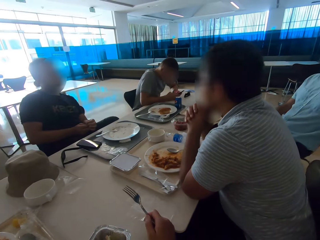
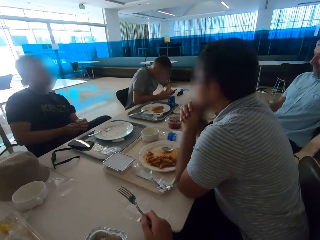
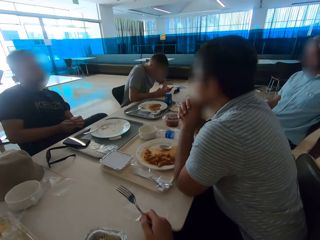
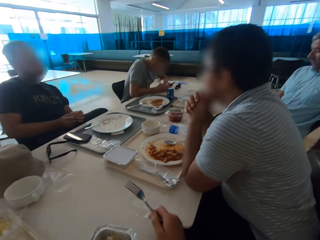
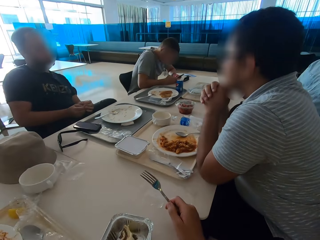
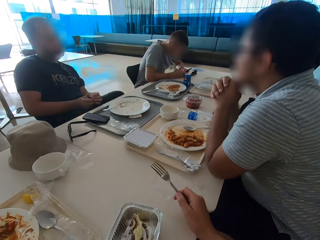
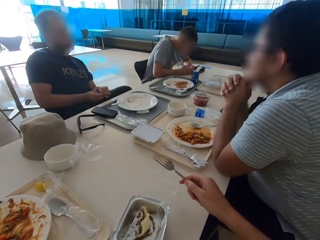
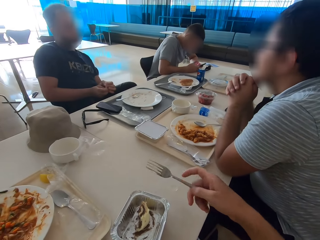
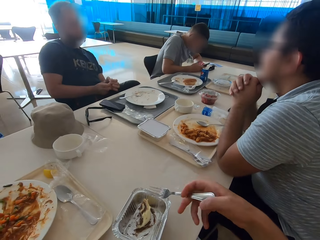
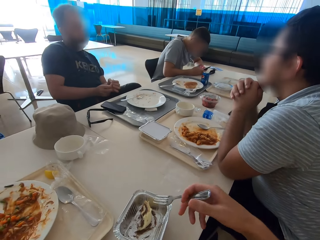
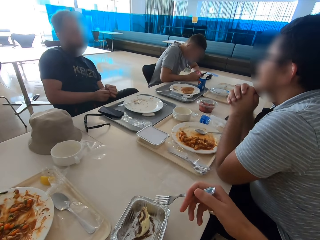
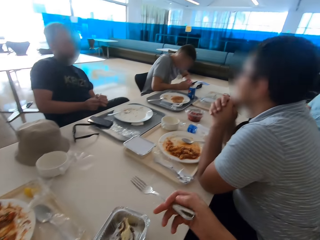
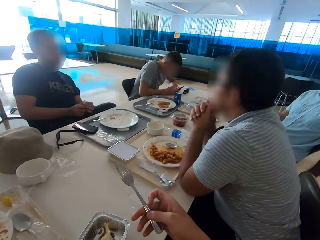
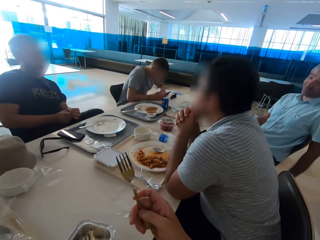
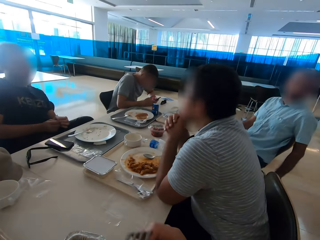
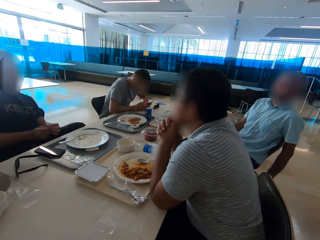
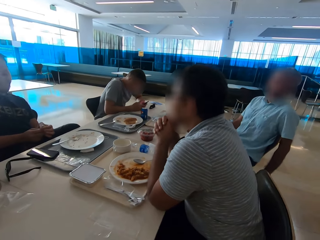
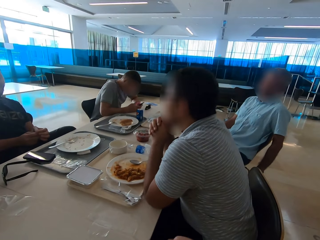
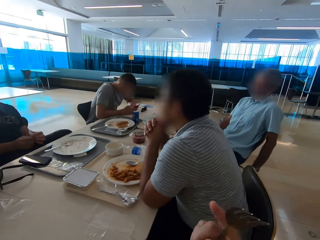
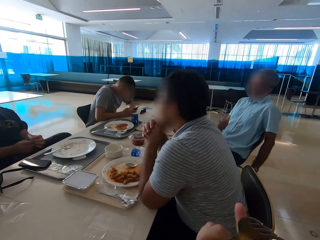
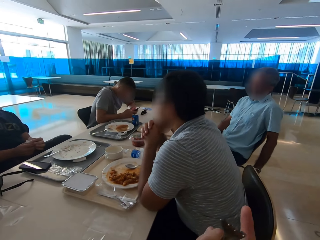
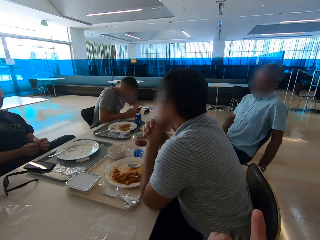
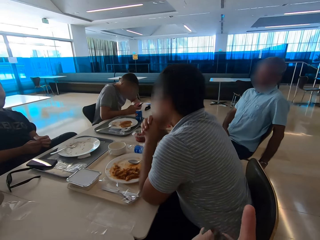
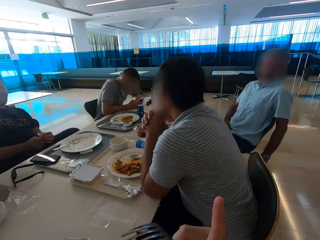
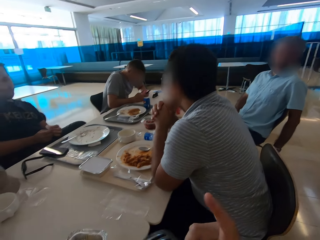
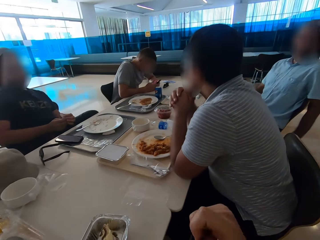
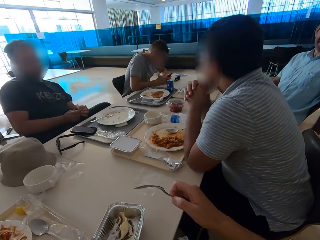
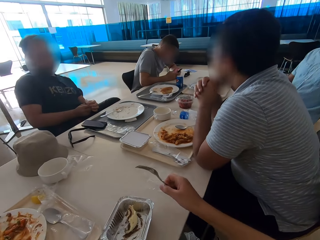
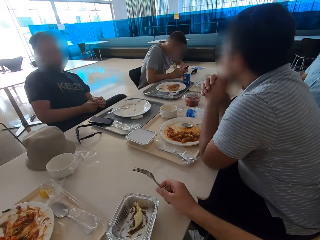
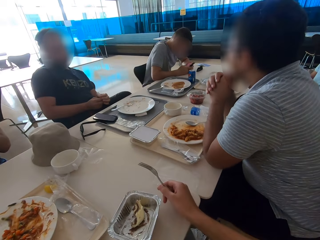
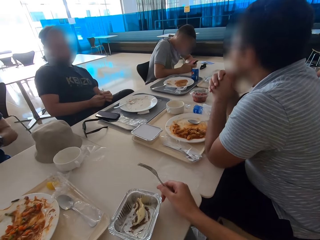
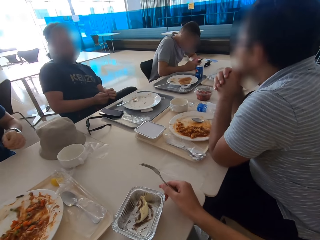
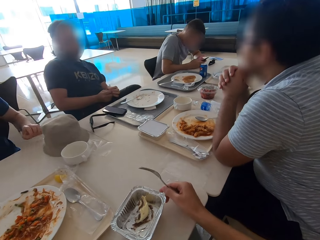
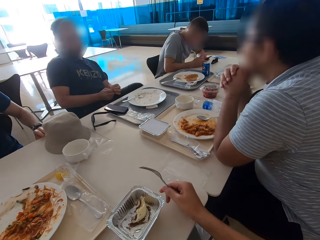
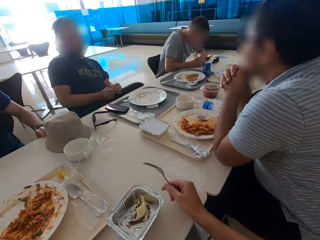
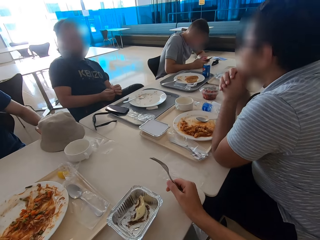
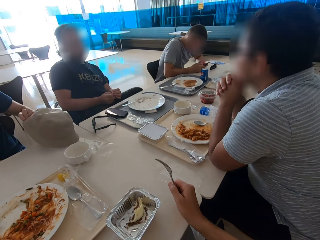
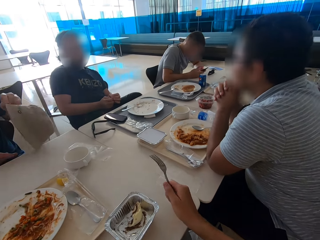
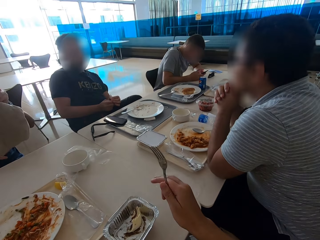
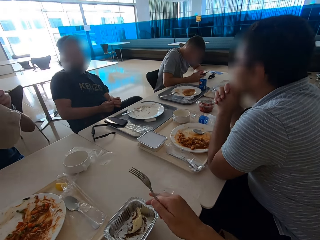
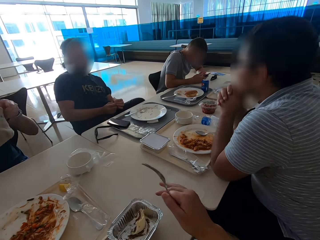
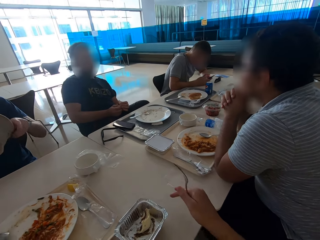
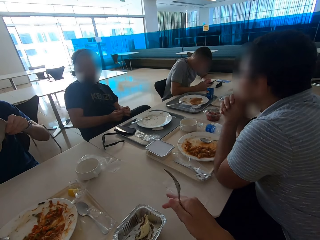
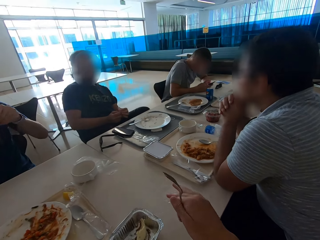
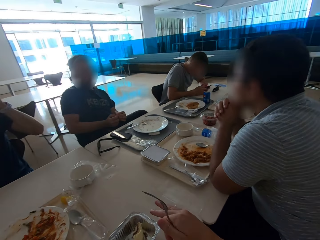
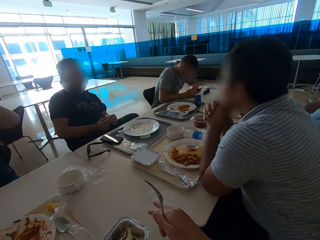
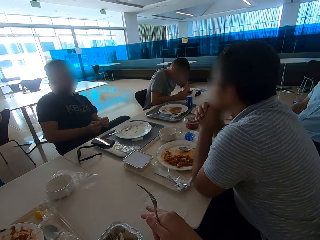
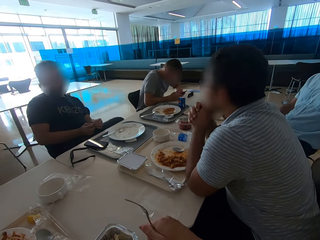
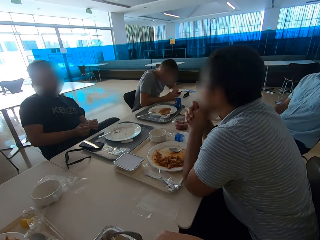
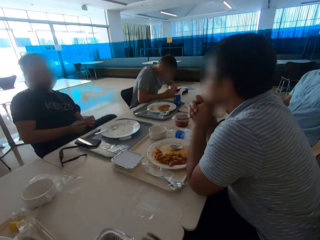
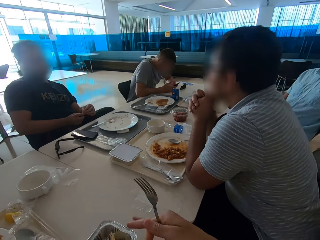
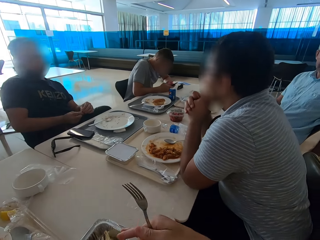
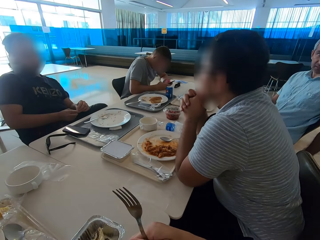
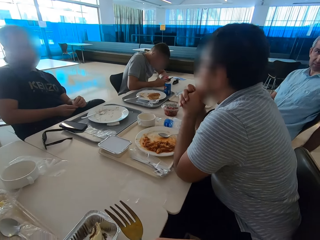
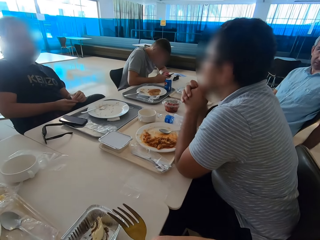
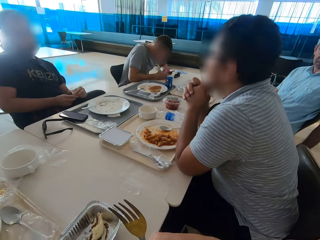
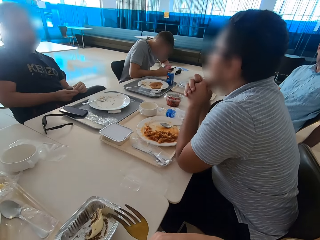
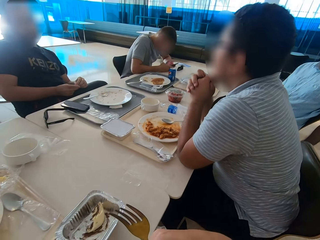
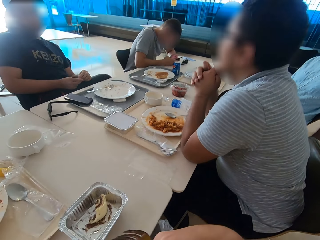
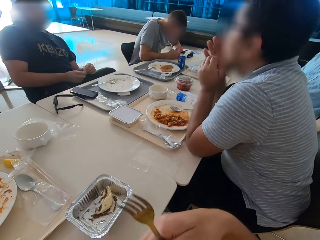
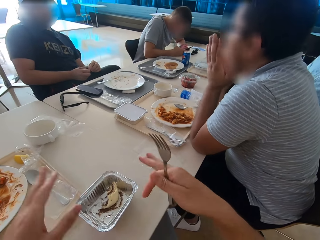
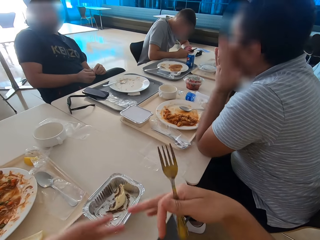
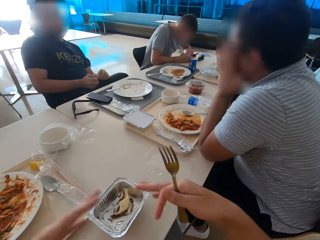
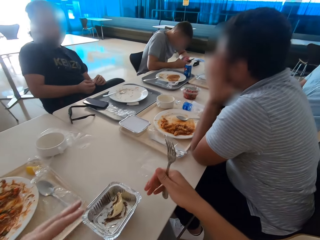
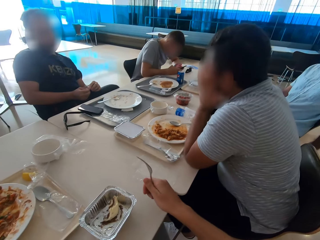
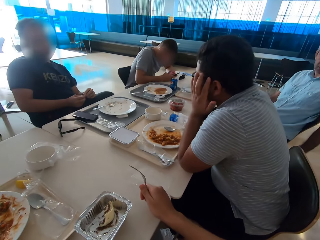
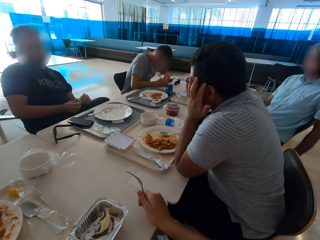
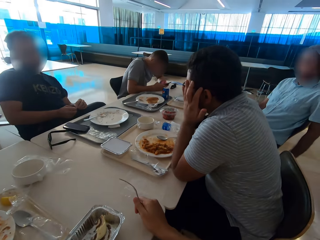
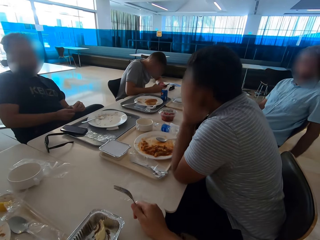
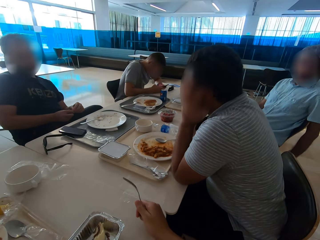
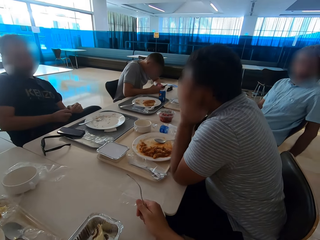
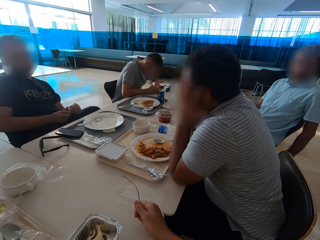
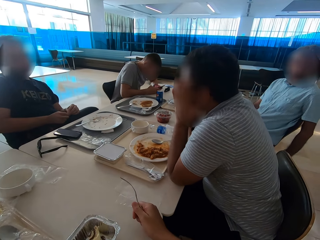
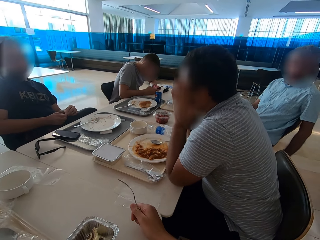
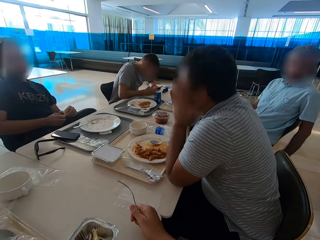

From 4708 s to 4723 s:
A man operates a mobile phone. Another man sits close to the camera wearer. A third man sits close to the second man. The camera wearer moves a fork around. The third man sits close to the second man. The camera wearer looks around. They gesture with the right hand. They look around. A fourth man moves his hand backwards. The camera wearer moves a dish on the table. The fourth man picks up a hat on the table. The camera wearer takes the hat from the table. They gesture with the right hand. The fourth man holds the hat and wears the hat. The third man sits close to the second man. The camera wearer gestures with both hands. The second man touches his face.

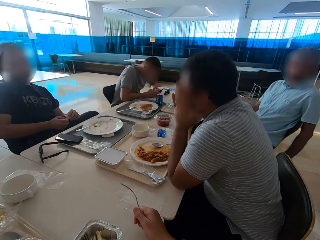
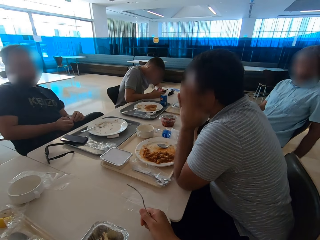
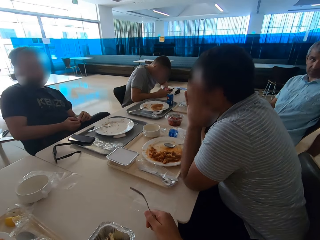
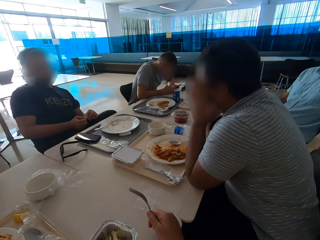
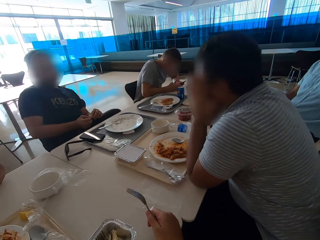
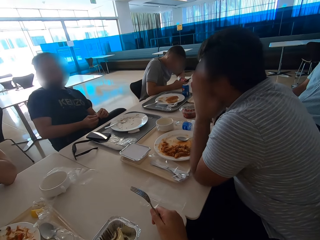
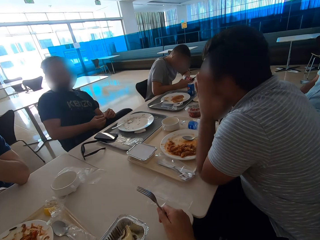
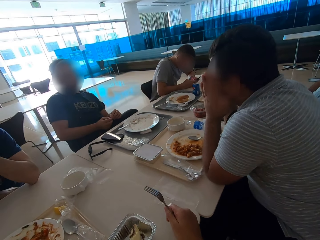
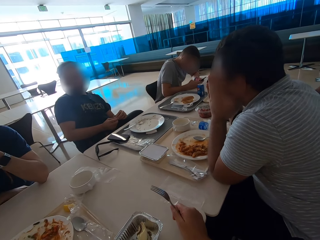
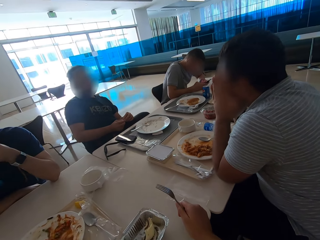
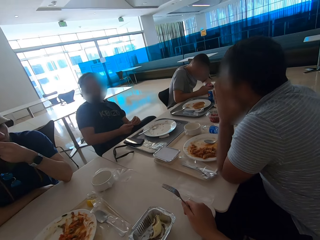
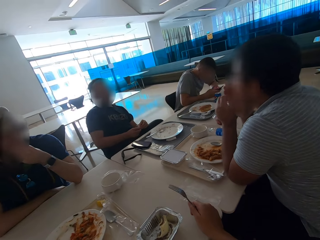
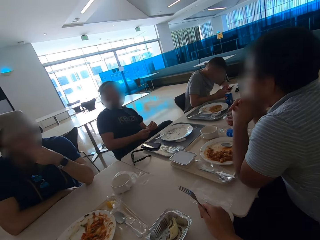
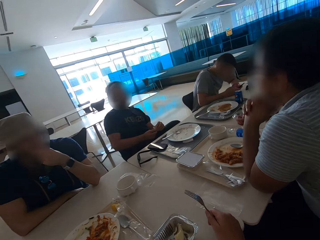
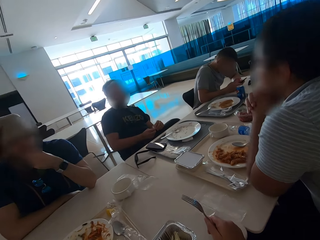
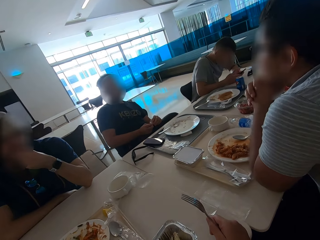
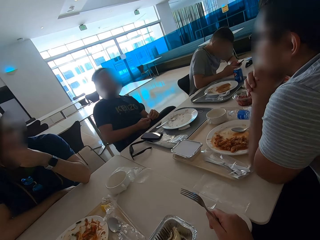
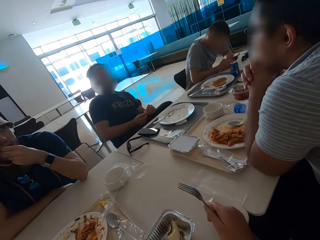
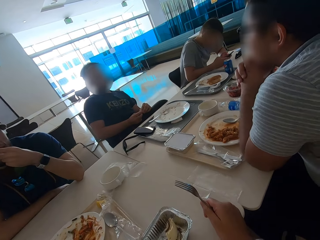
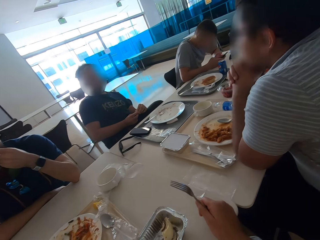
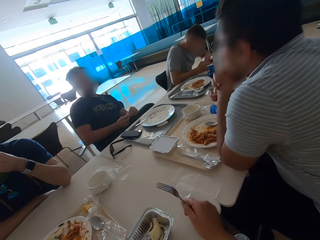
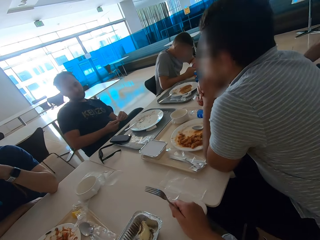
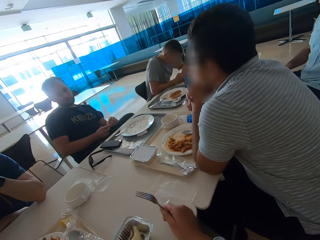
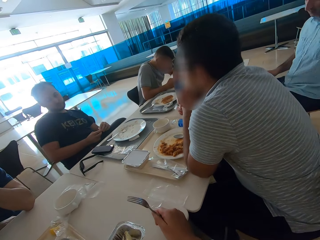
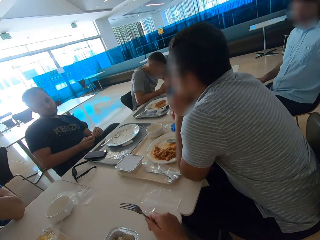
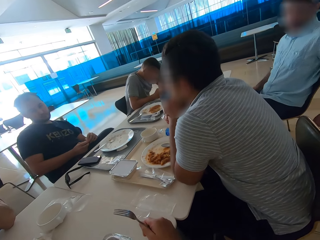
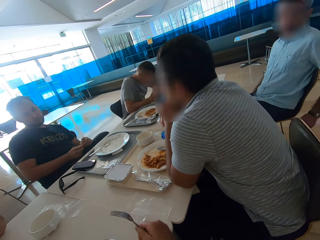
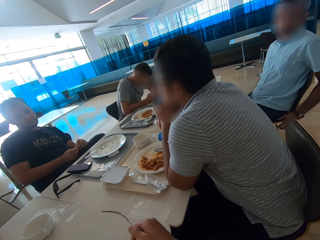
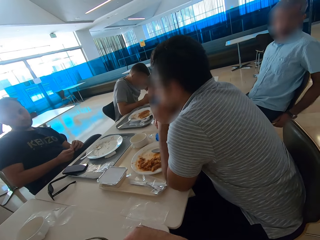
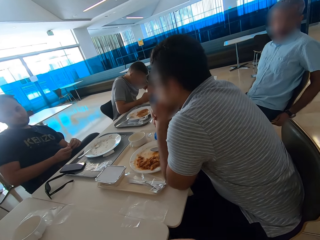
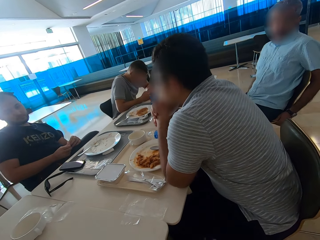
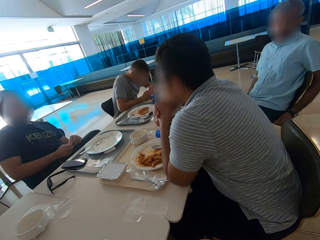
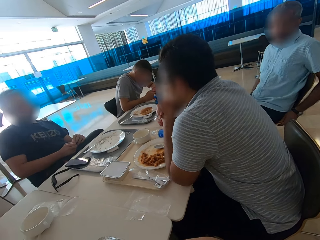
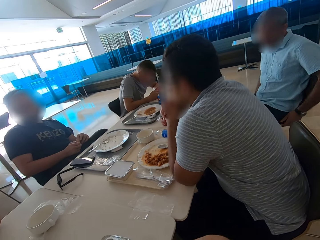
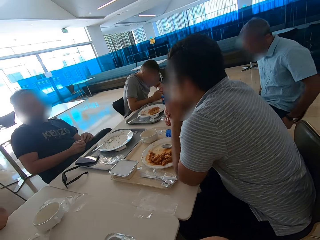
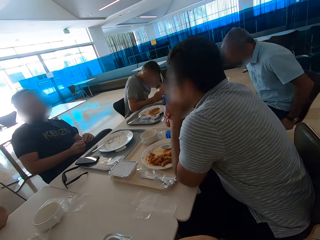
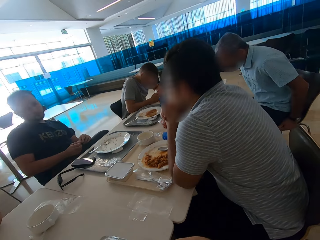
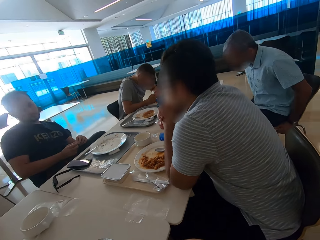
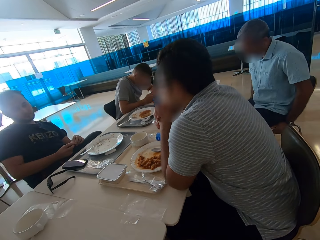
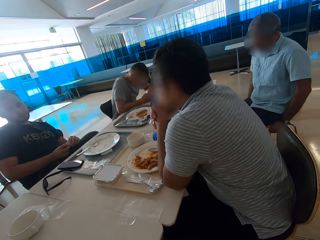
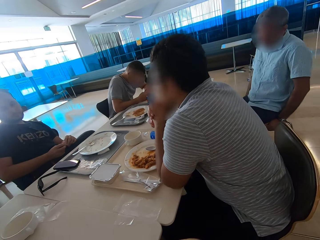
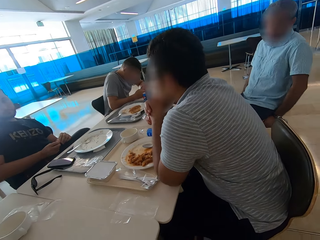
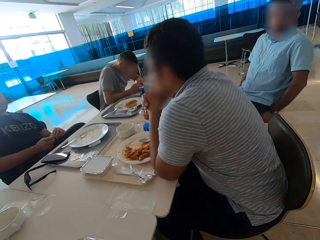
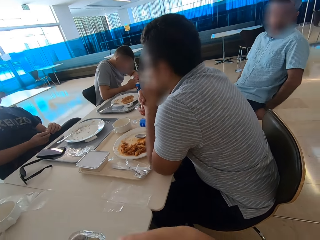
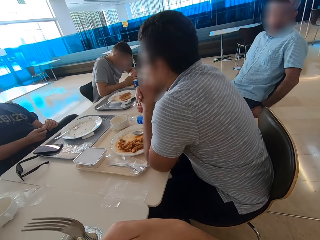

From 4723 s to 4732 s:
The camera wearer looks around. A man sits close to another man. A third man joins hands. The first man touches his beard. A fourth man moves his hand around. The camera wearer uses gestures. The fourth man moves the chair back. The first man sits close to the second man. The fourth man leans on the chair.
